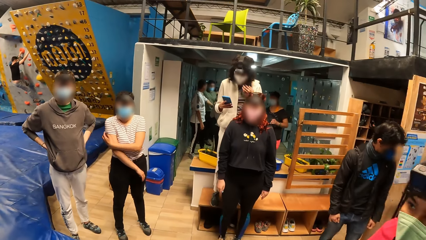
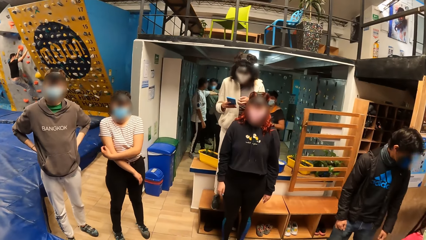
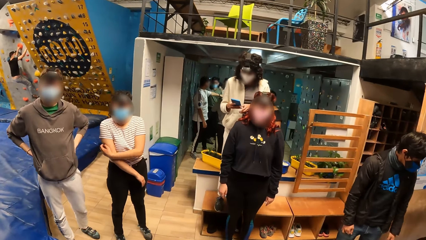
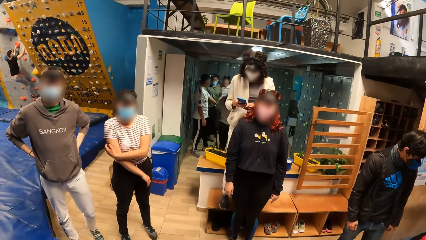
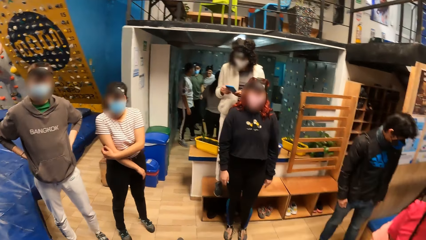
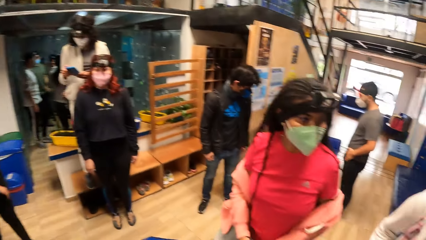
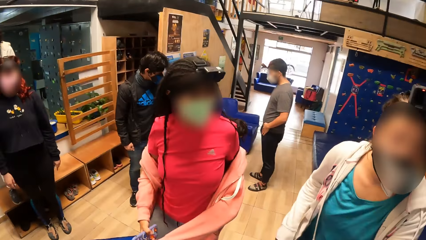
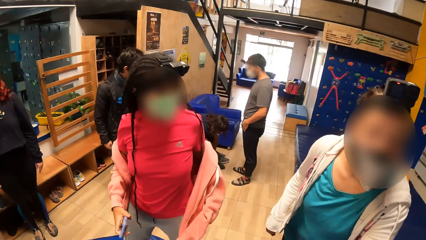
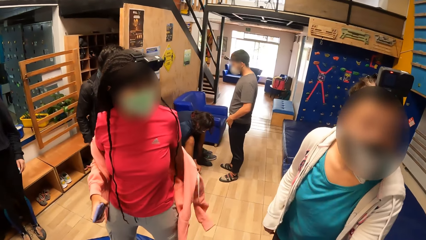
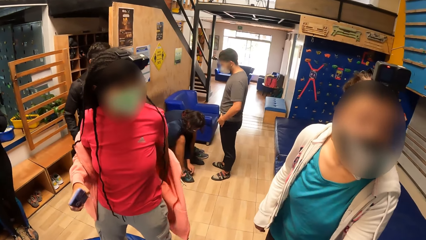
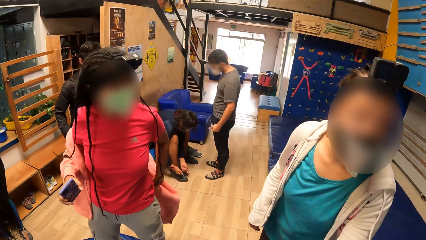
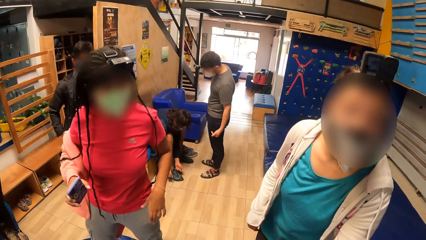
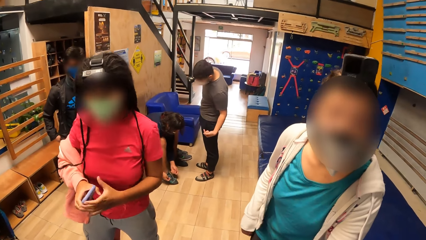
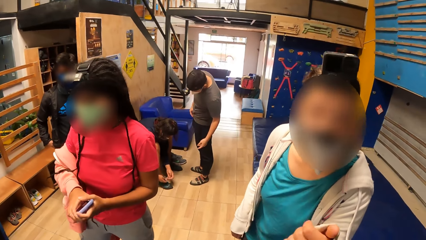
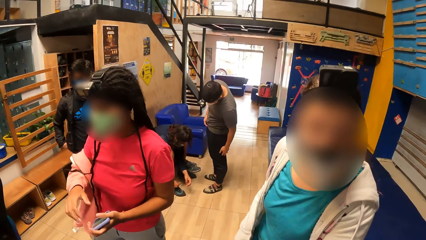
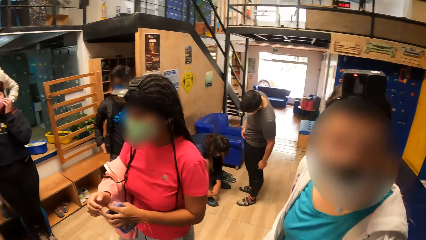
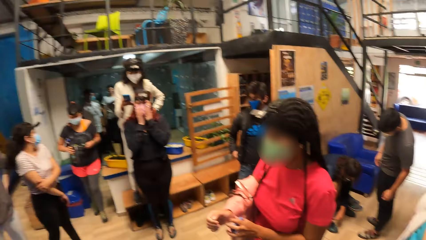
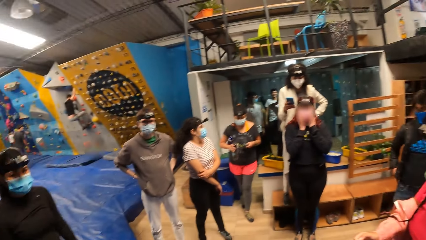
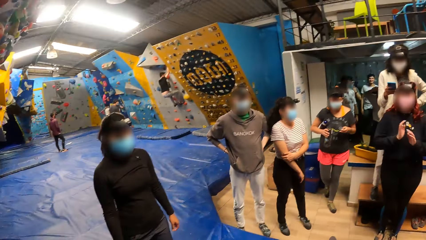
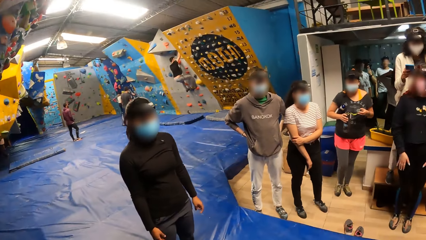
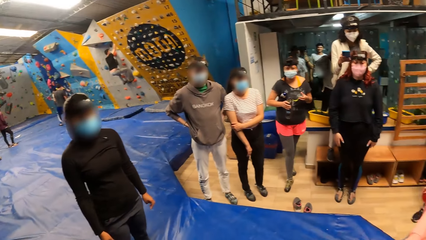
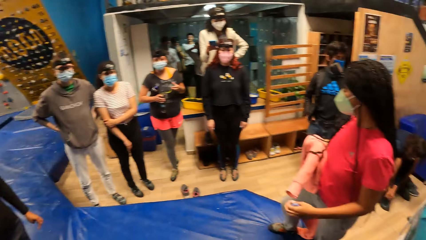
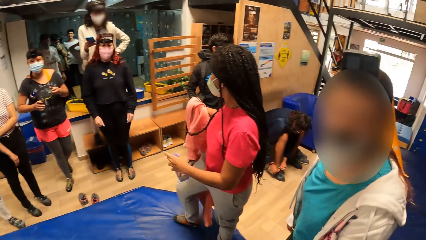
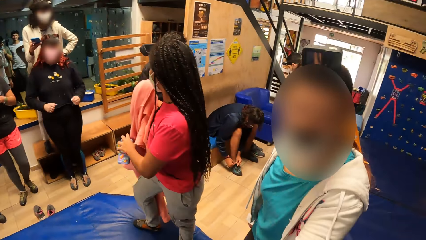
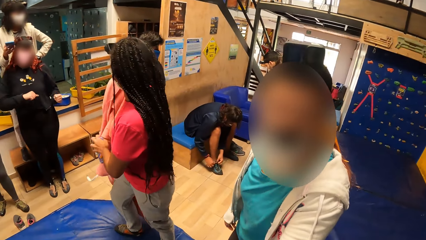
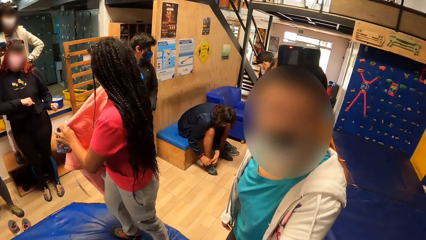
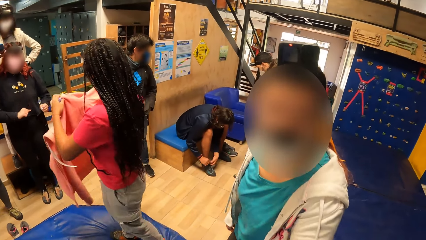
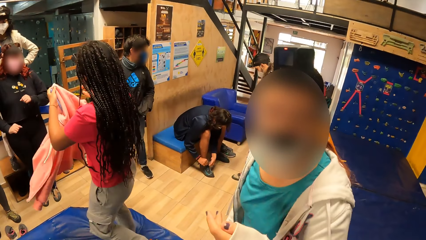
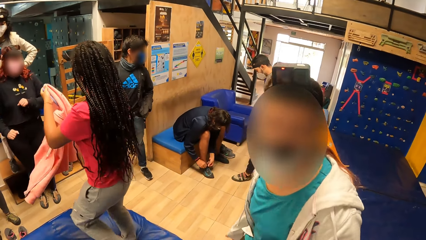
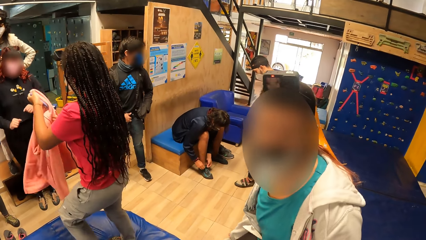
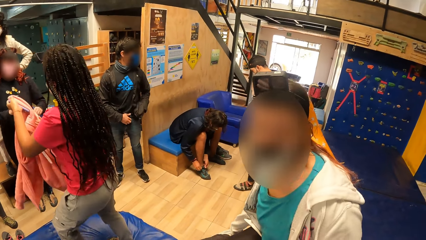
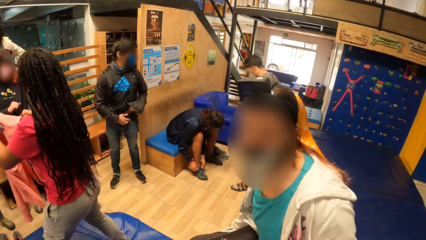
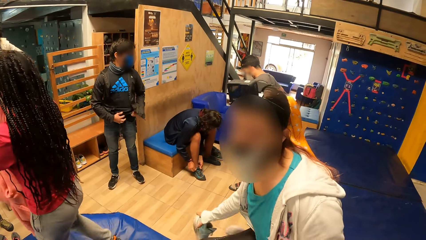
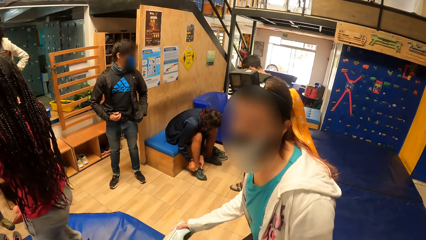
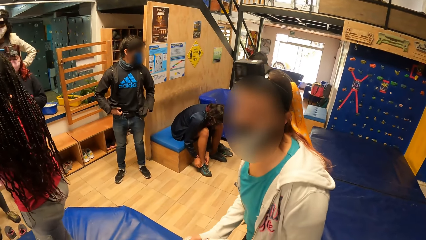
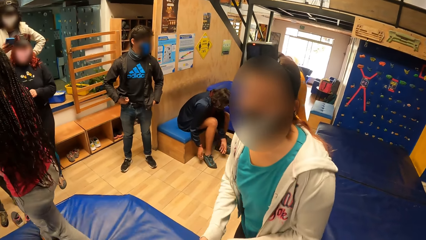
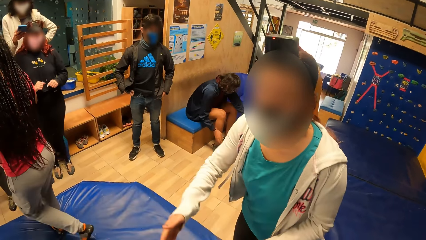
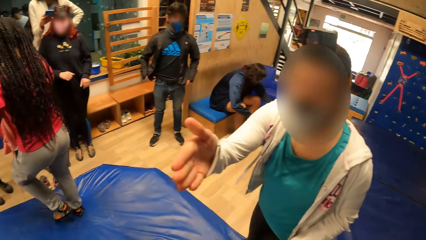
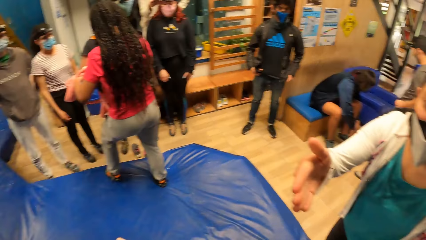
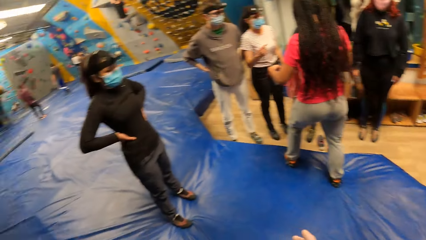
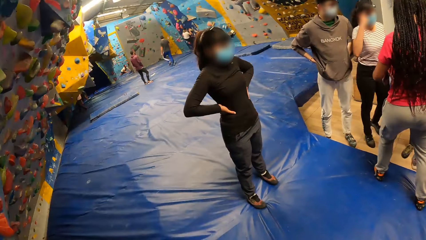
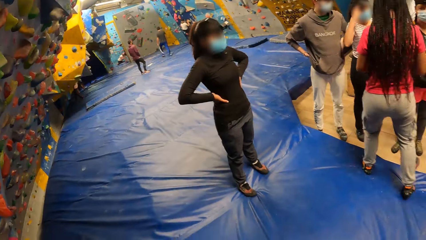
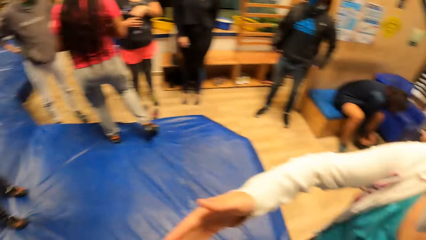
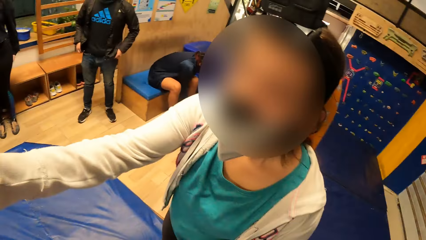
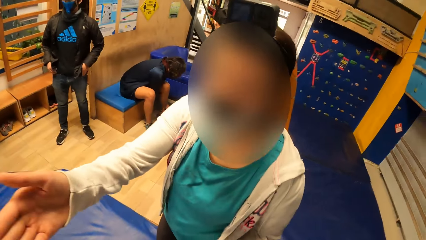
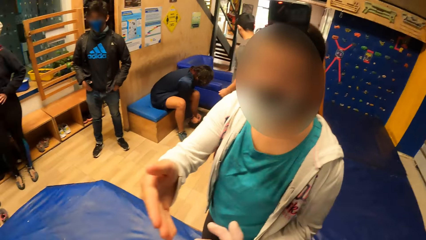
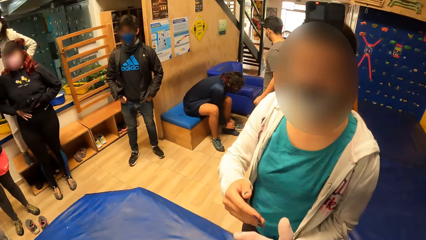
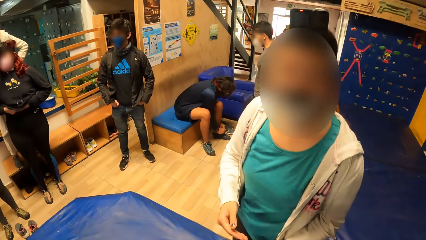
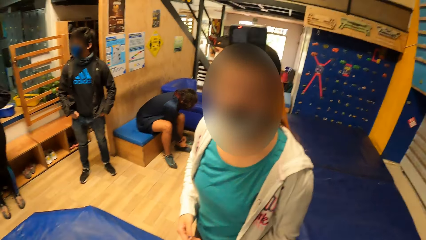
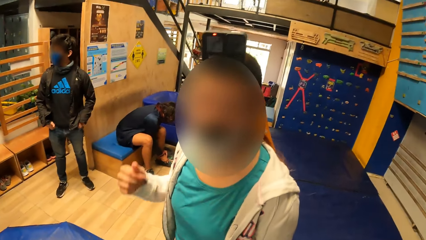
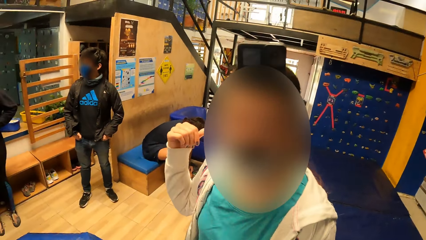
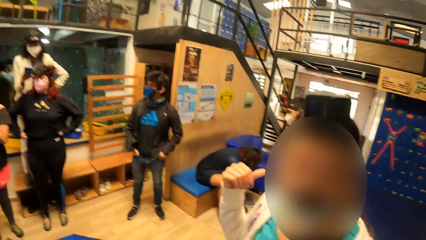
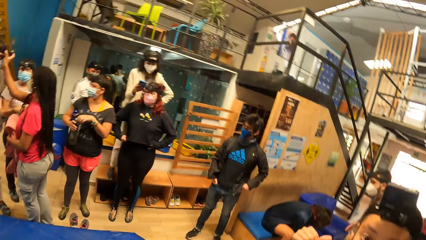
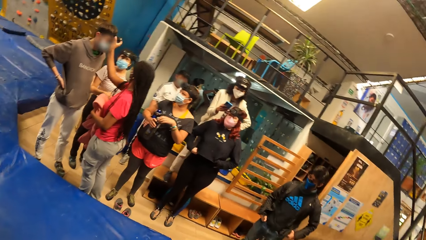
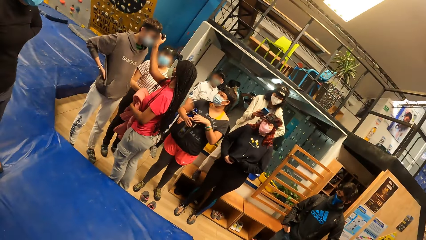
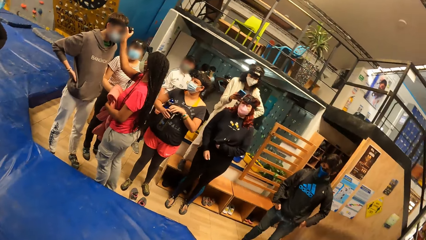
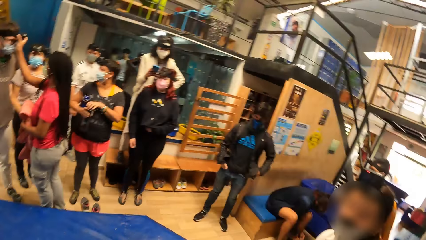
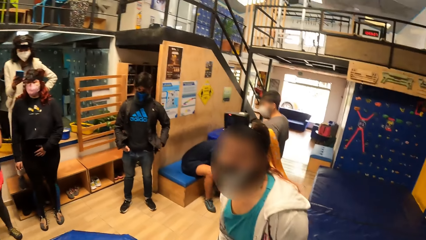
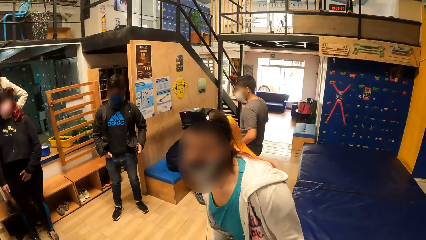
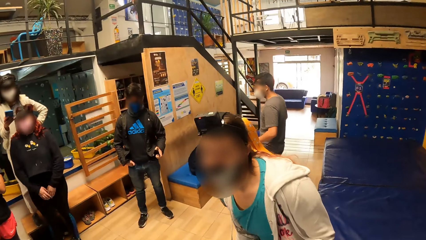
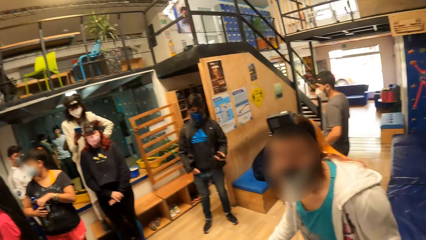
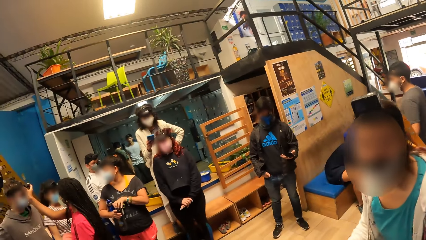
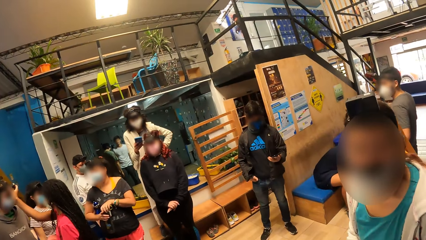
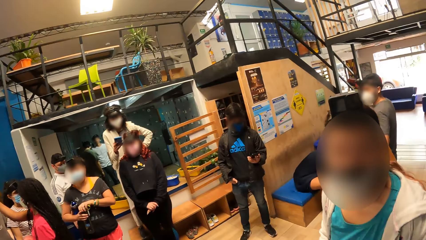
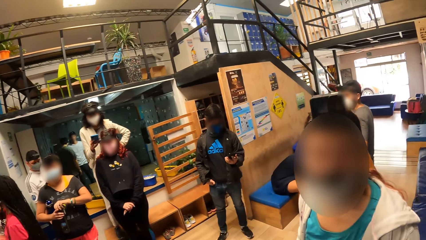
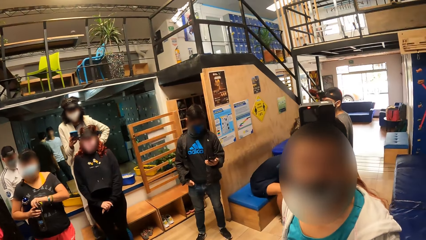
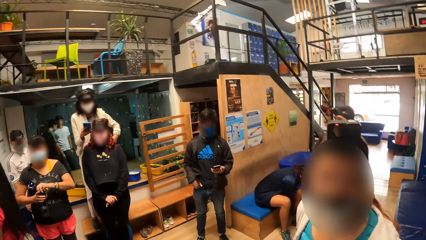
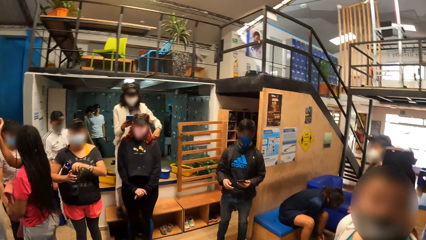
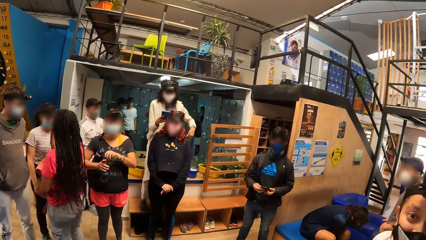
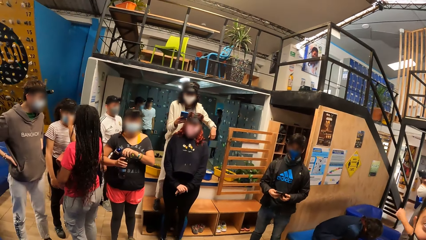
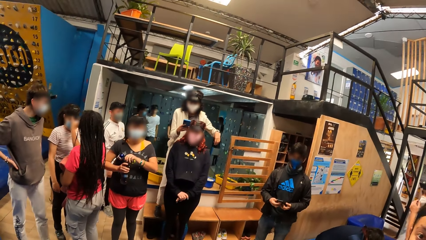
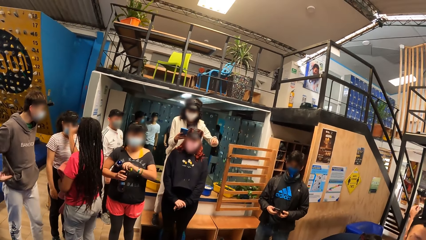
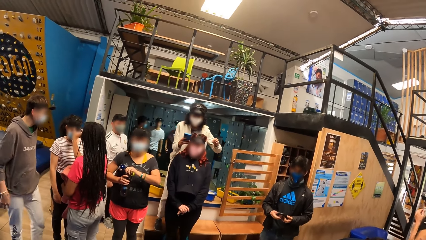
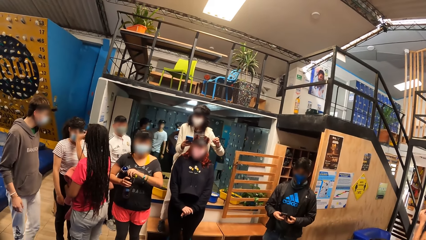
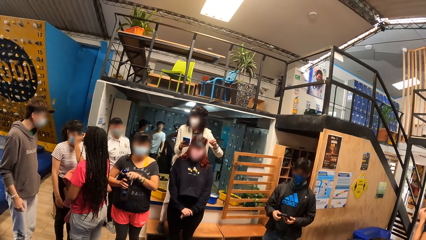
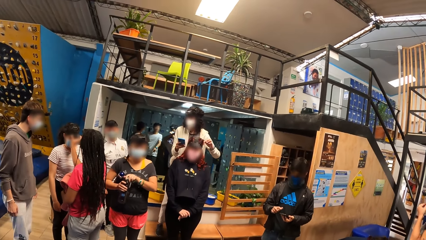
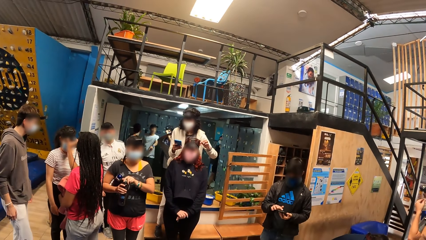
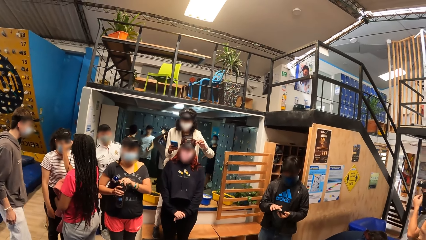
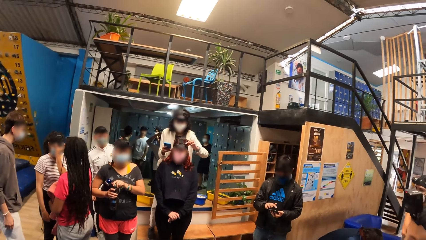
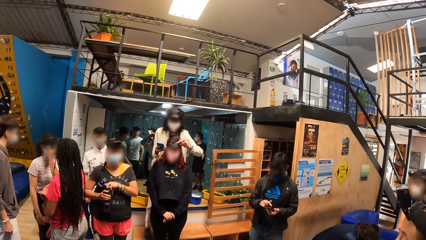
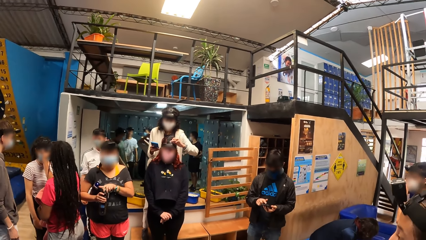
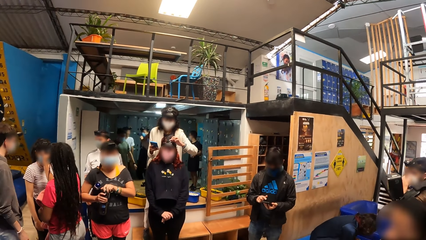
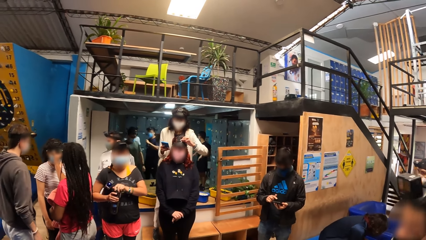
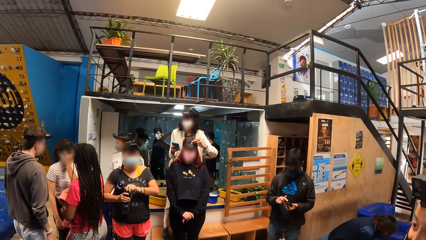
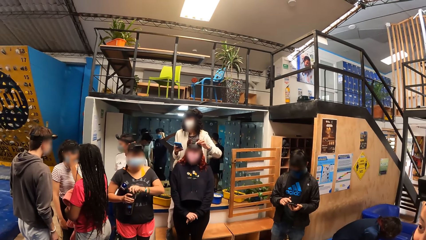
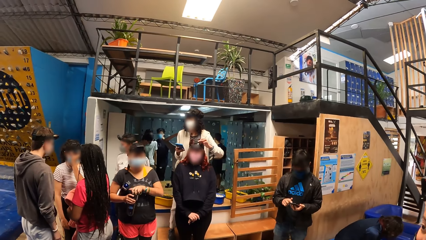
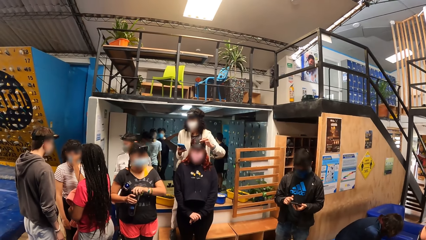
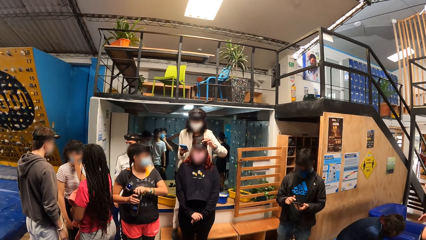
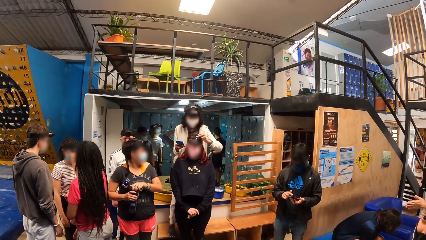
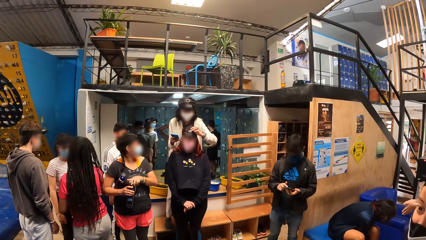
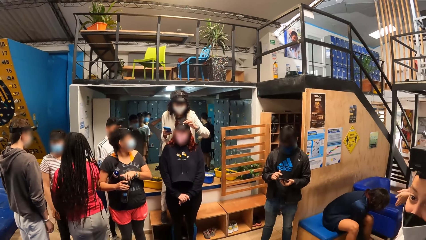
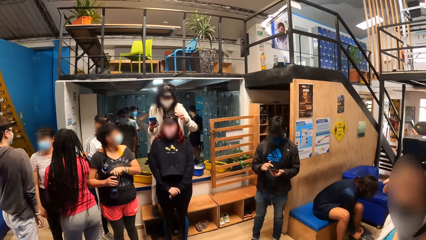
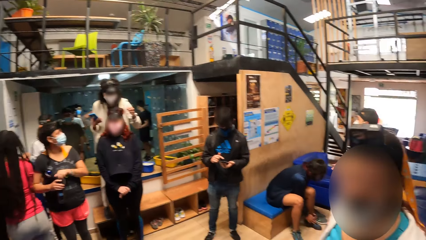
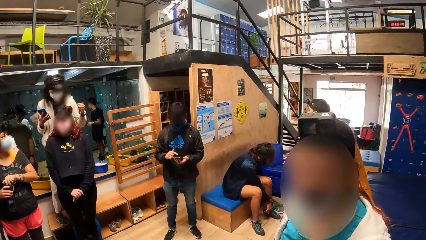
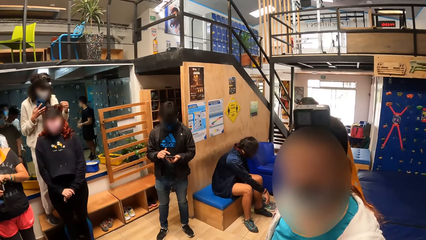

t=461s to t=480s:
A woman removes a cardigan on her body with both hands. Another woman converses with the camera wearer. The first woman holds the cardigan with both hands. A third woman dances. The first woman stretches her right hand, points back, and adjusts a camera on the head of a man with her right hand. A fourth woman holds a bottle with both hands. The fourth woman adjusts the bottle cover with her left hand. The first woman adjusts a camera on the head of a fifth woman with her right hand. A sixth woman touches the third woman's hair with her left hand.
